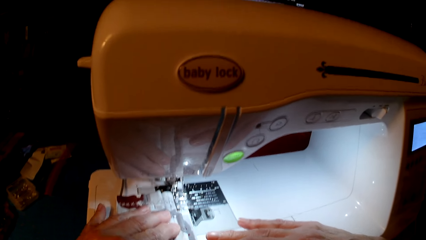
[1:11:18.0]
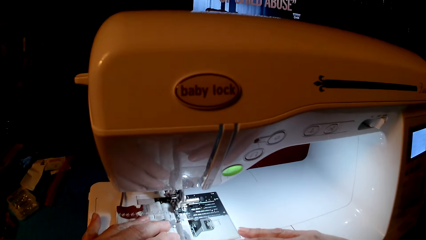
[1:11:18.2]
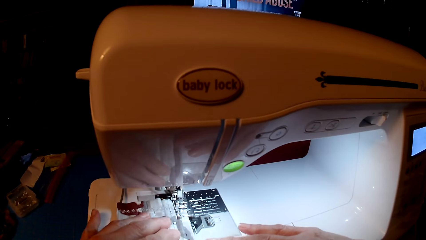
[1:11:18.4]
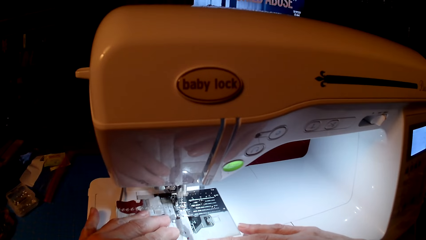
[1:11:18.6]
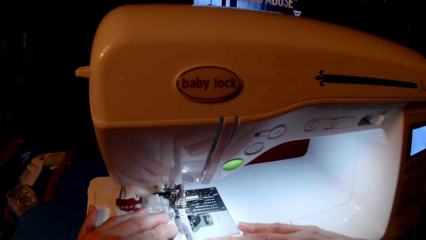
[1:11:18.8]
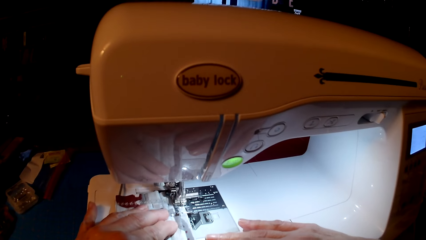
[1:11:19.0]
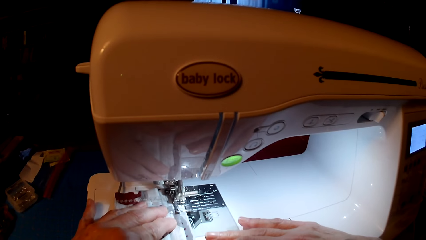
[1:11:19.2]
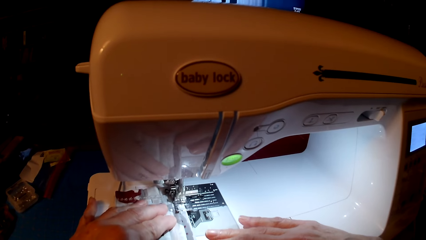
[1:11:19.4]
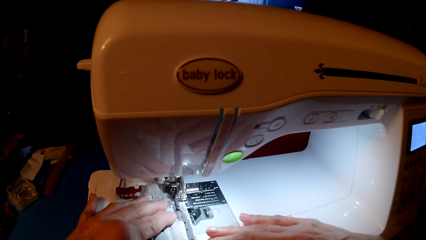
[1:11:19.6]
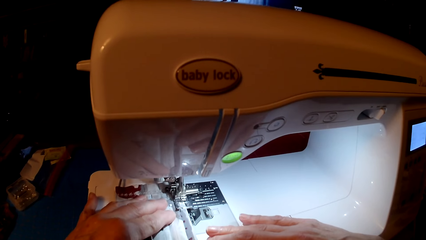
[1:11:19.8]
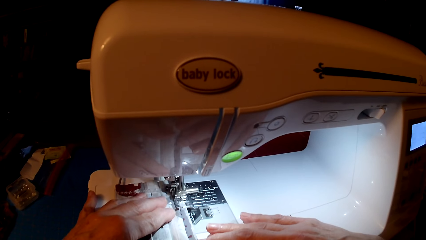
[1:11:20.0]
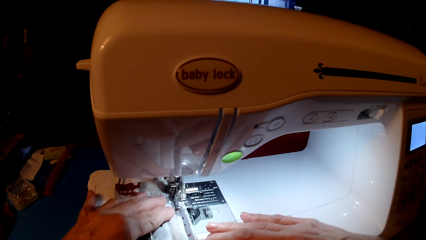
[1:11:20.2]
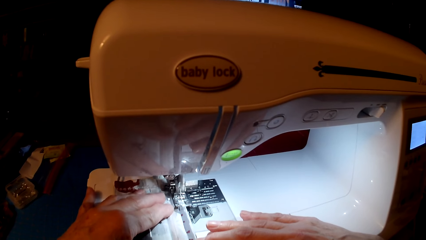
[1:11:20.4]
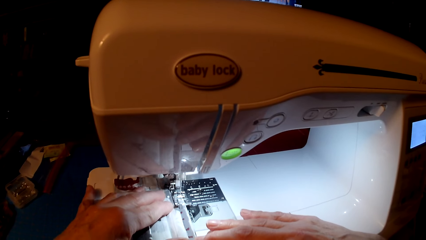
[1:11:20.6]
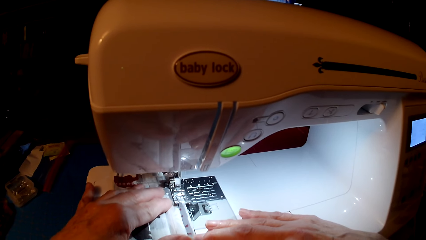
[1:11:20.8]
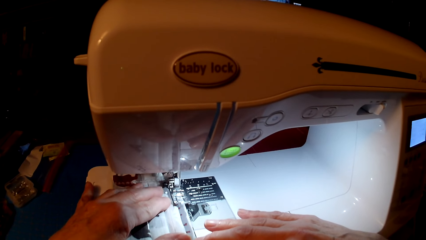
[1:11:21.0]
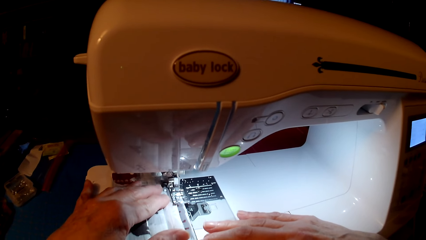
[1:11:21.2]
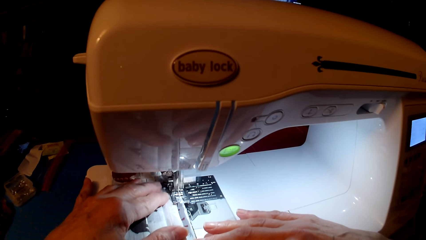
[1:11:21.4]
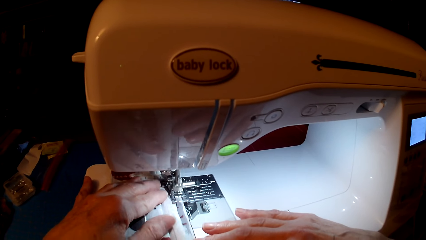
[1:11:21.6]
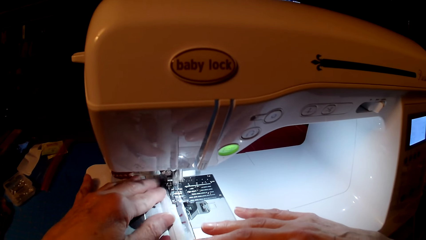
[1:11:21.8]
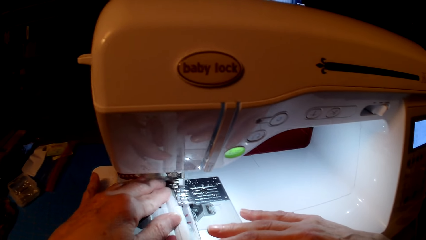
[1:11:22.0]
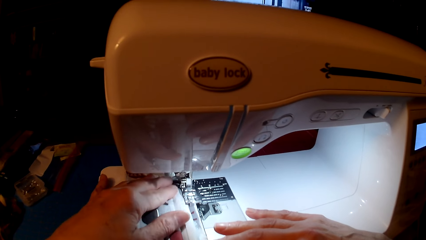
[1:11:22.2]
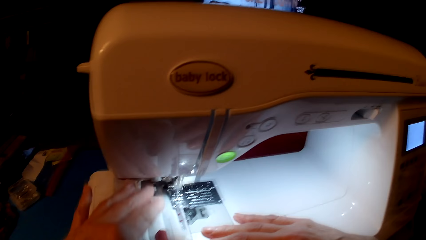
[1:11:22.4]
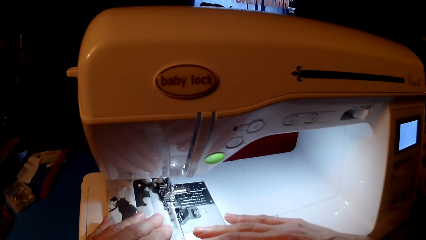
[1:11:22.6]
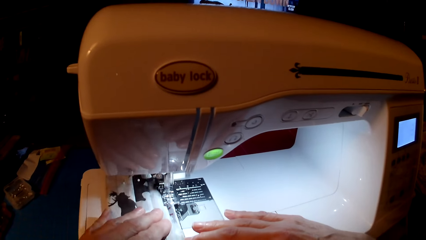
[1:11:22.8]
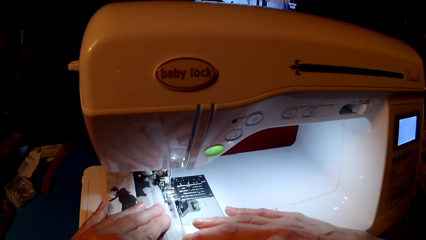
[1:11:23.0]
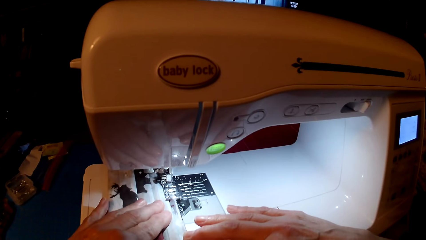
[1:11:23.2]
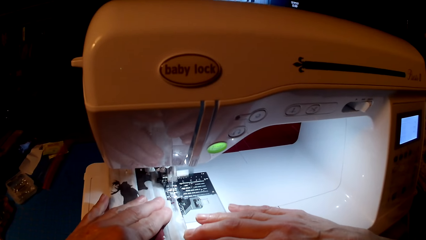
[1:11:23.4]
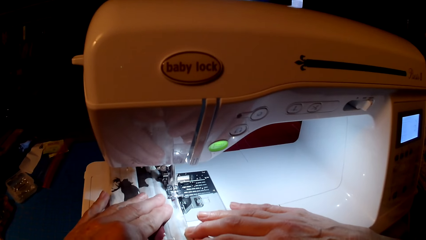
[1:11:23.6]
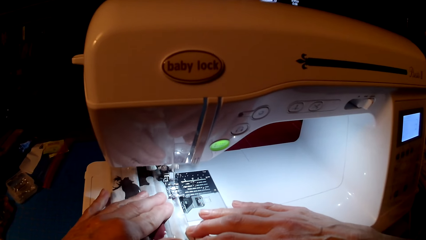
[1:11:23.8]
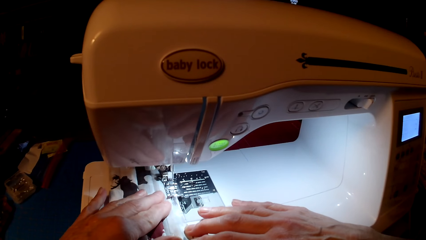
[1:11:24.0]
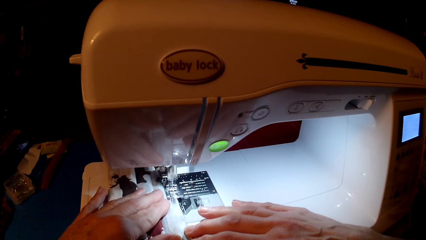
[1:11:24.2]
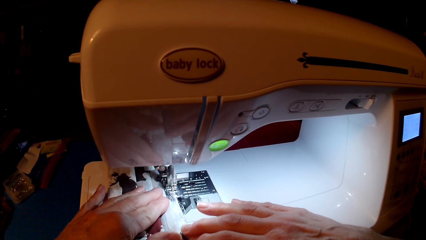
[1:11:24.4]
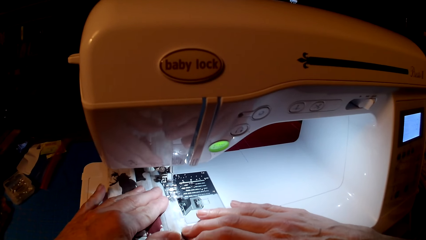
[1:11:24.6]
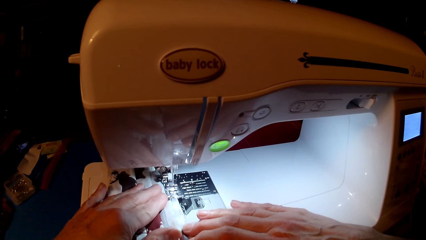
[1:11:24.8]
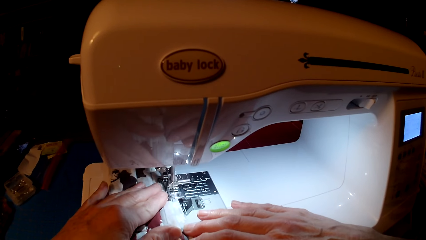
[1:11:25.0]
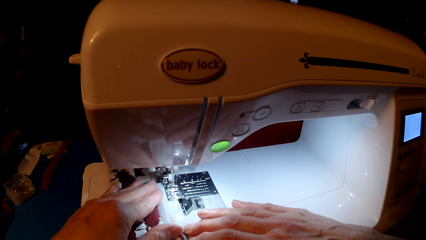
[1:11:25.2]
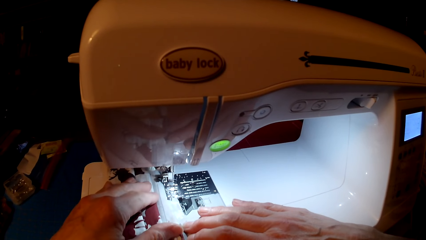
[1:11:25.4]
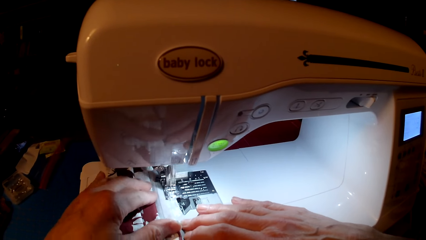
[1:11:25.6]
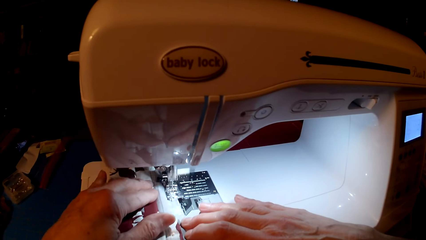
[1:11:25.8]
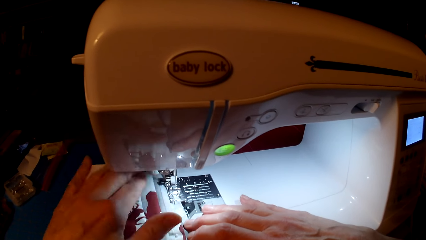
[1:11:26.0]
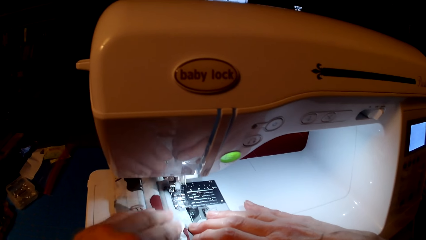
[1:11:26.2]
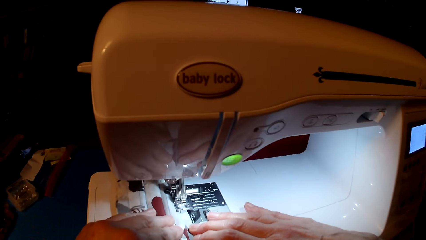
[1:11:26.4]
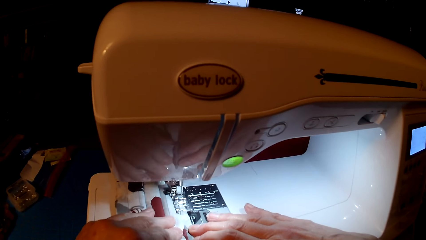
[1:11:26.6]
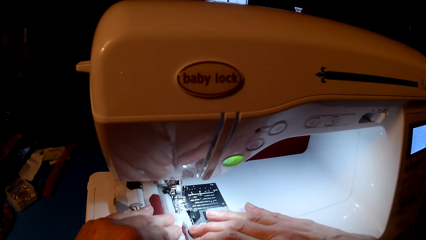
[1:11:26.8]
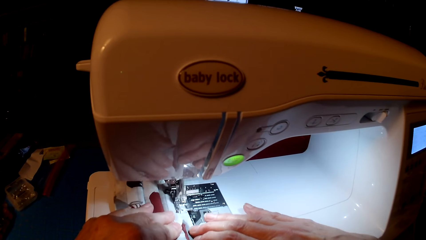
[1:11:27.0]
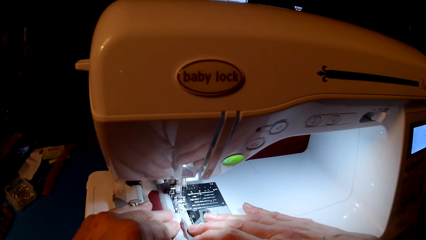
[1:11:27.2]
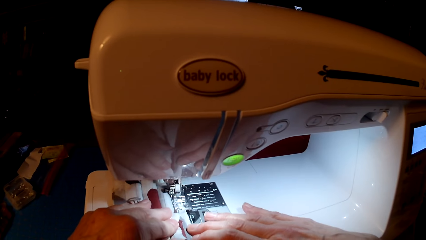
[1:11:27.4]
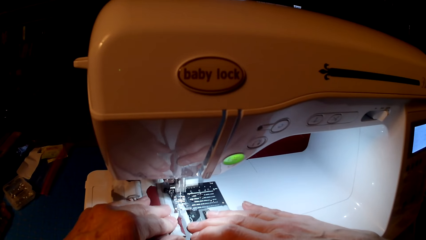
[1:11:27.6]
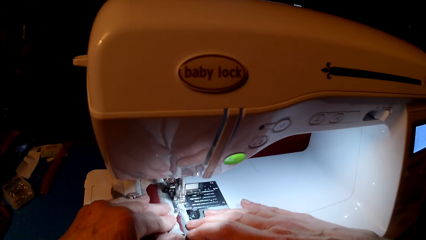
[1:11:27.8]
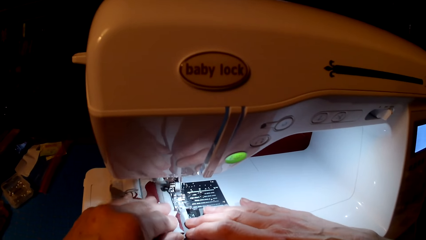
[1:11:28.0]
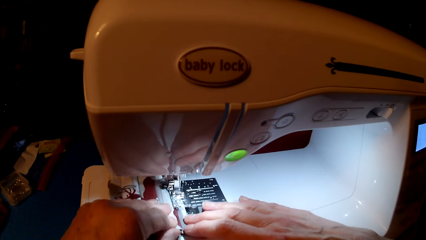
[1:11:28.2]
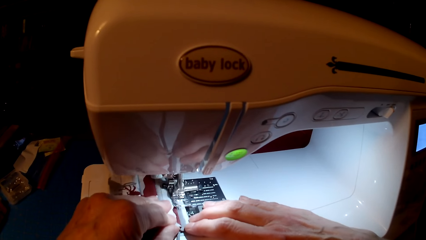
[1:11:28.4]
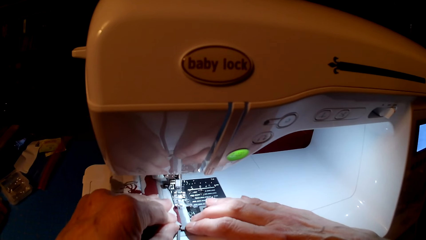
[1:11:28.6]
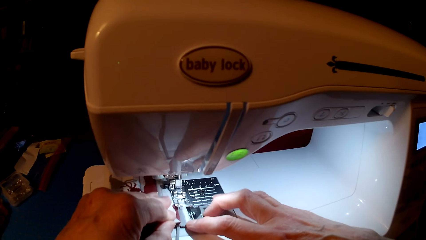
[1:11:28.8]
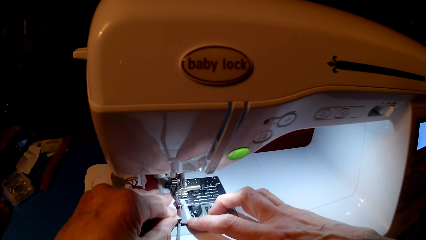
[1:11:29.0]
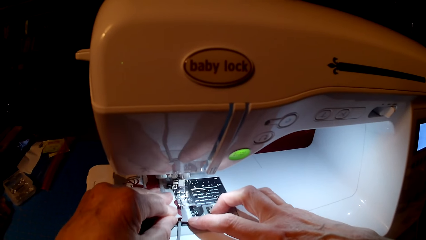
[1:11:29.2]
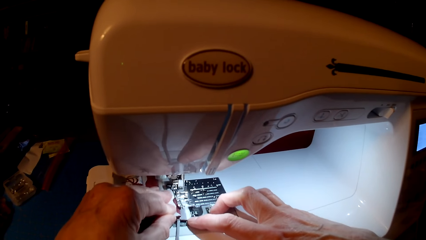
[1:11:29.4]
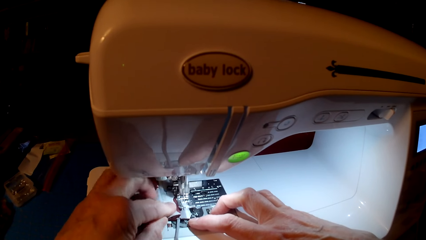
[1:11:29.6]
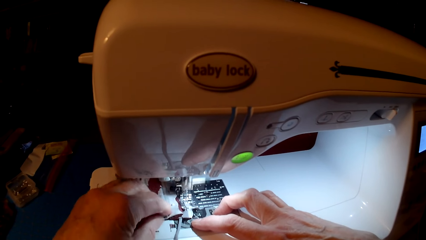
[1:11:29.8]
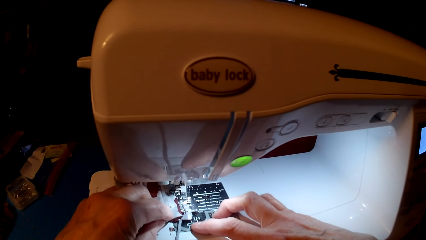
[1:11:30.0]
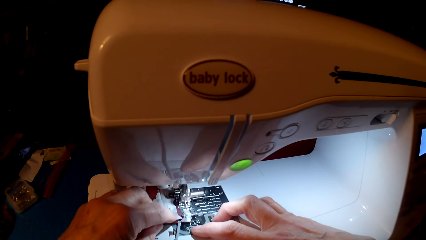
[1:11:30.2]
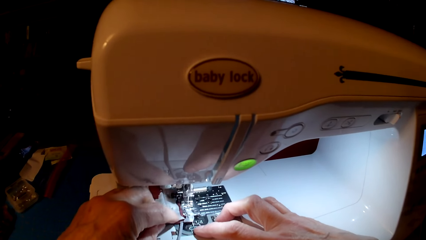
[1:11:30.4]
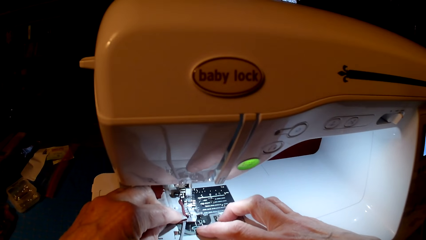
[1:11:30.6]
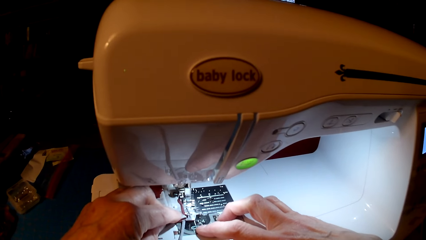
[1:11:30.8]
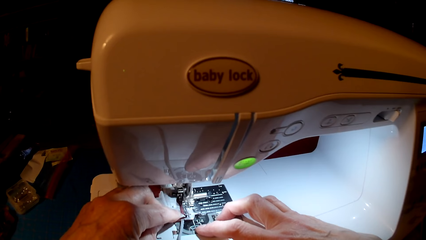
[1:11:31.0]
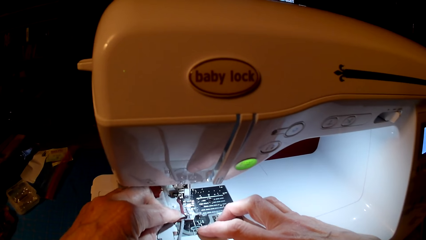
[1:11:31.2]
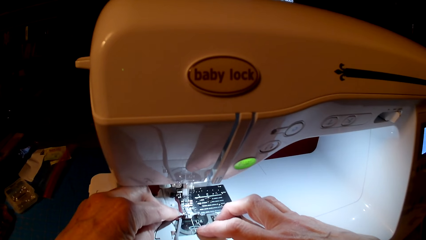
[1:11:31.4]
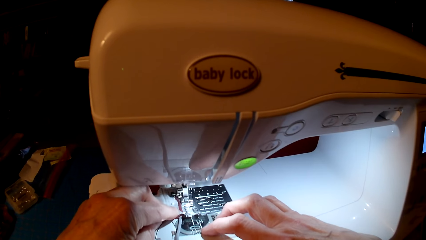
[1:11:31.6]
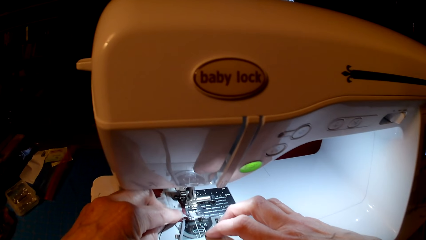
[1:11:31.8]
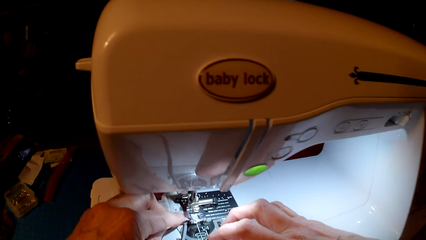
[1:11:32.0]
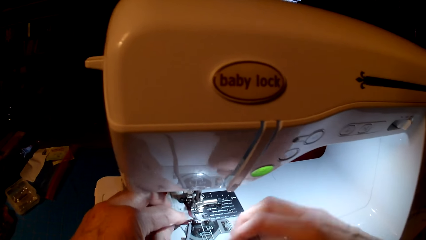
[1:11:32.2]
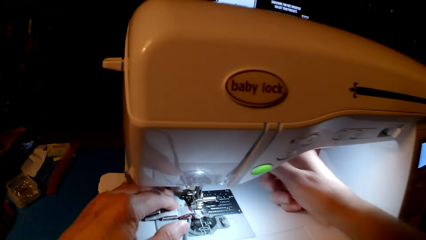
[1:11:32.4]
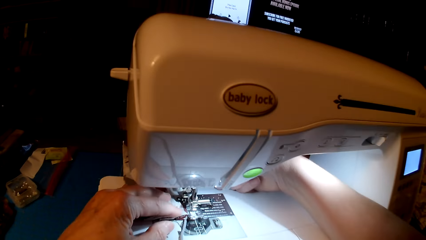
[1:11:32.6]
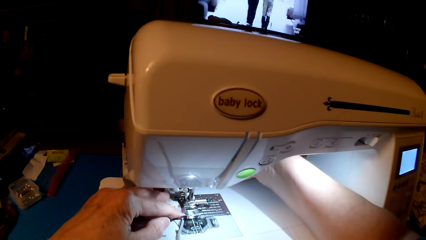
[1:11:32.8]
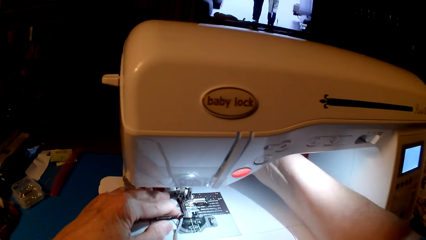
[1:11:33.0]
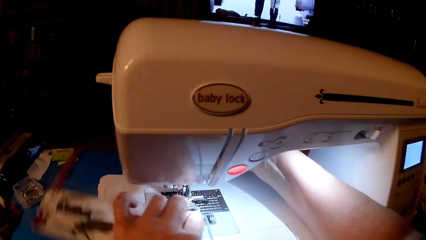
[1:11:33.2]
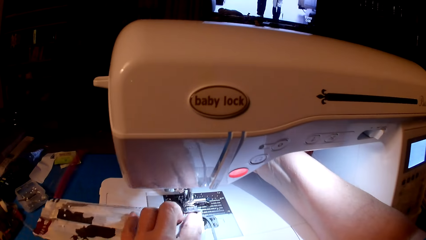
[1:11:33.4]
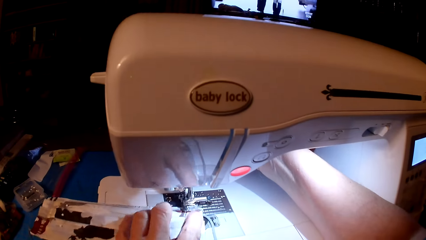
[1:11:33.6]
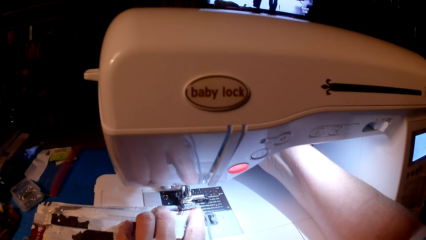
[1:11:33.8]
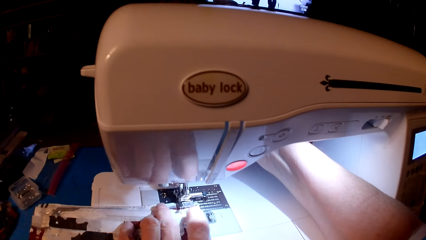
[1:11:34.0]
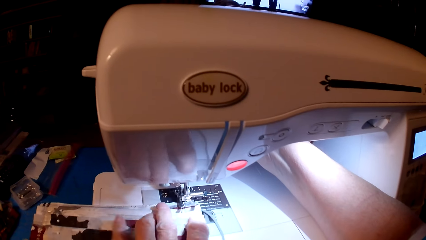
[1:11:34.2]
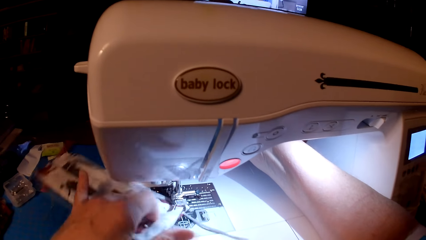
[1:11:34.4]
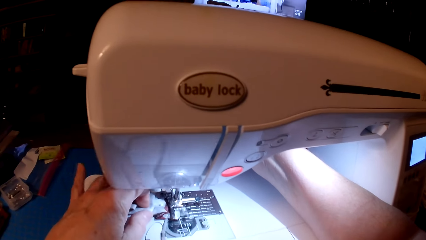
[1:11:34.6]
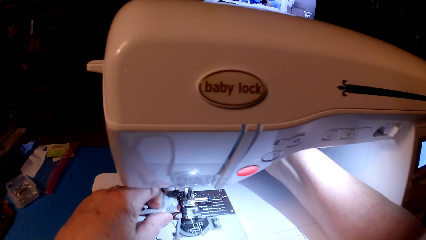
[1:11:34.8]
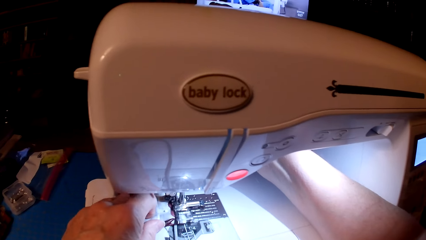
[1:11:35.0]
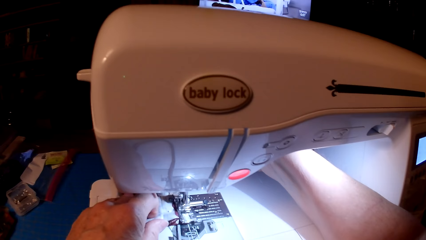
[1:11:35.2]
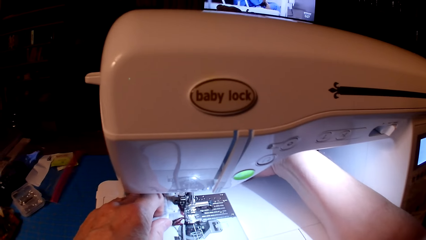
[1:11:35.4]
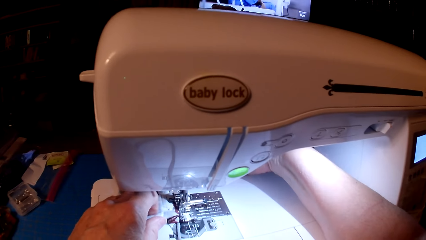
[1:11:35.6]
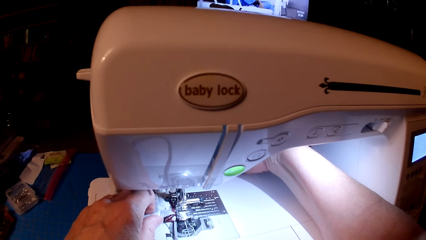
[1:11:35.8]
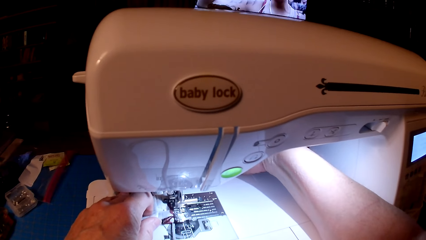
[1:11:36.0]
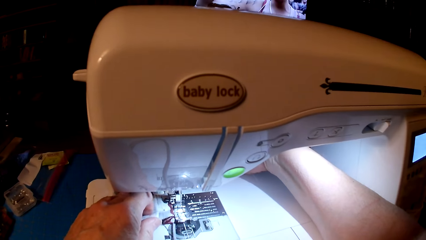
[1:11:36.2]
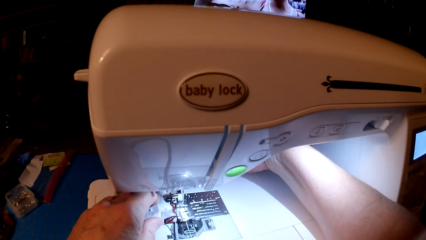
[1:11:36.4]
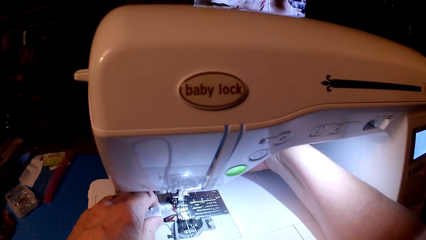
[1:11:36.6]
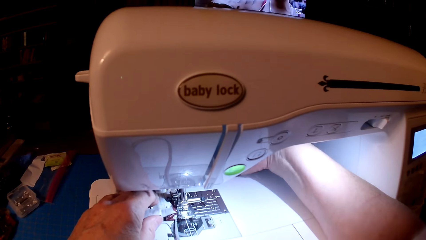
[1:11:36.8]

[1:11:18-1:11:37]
The camera wearer rolls the fabric.
